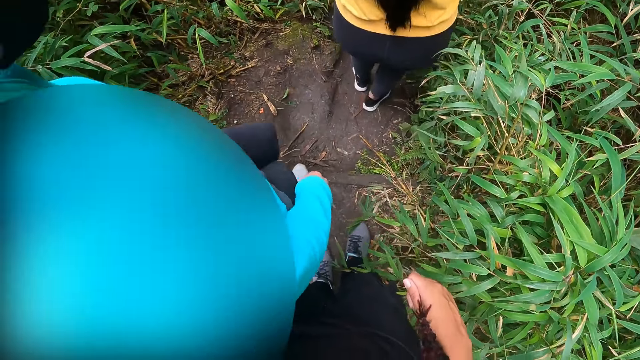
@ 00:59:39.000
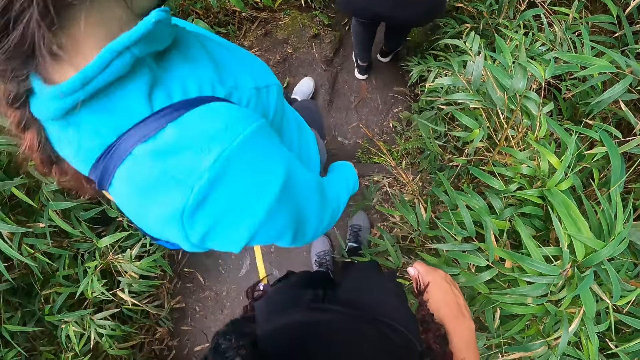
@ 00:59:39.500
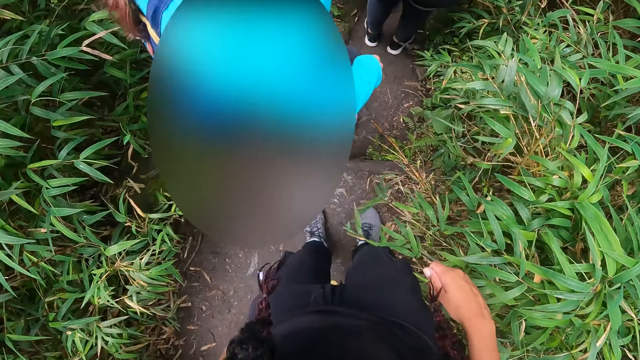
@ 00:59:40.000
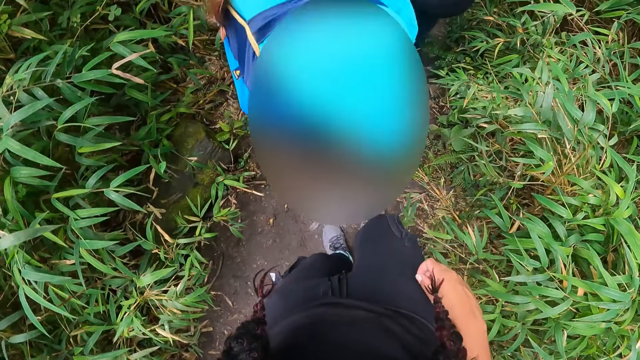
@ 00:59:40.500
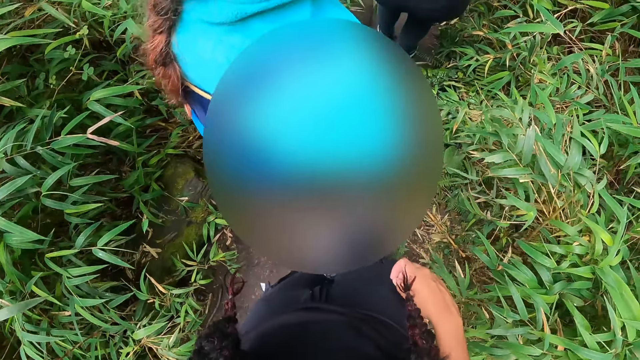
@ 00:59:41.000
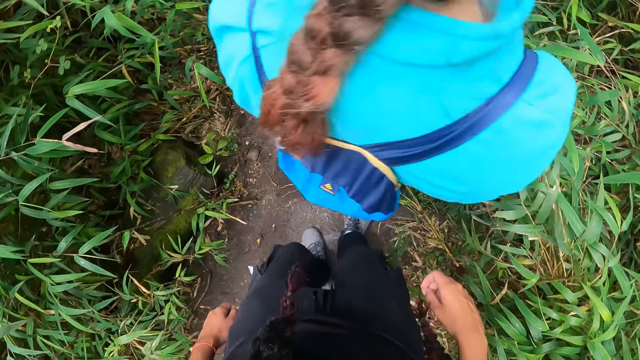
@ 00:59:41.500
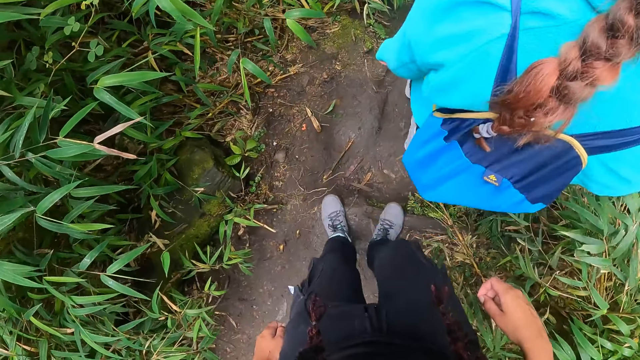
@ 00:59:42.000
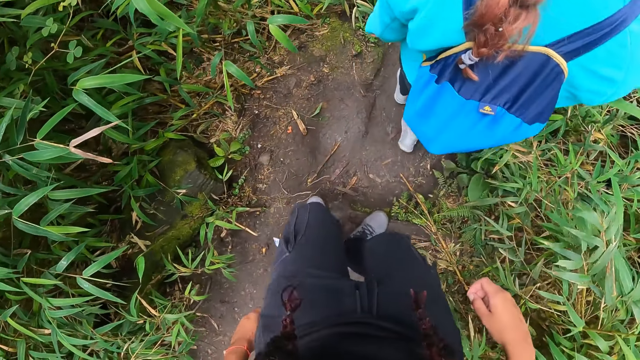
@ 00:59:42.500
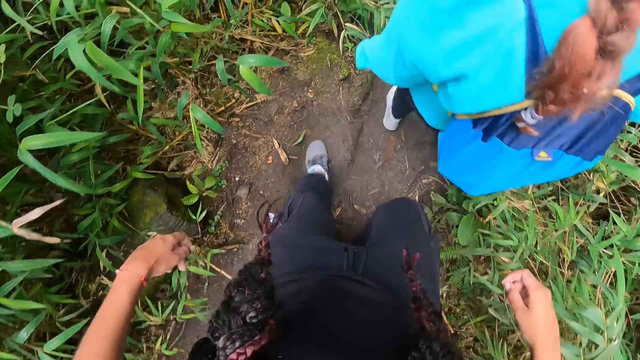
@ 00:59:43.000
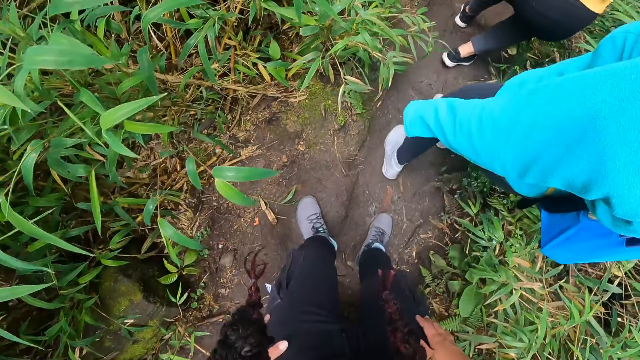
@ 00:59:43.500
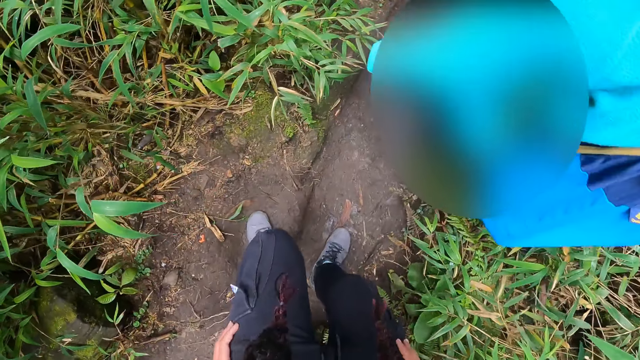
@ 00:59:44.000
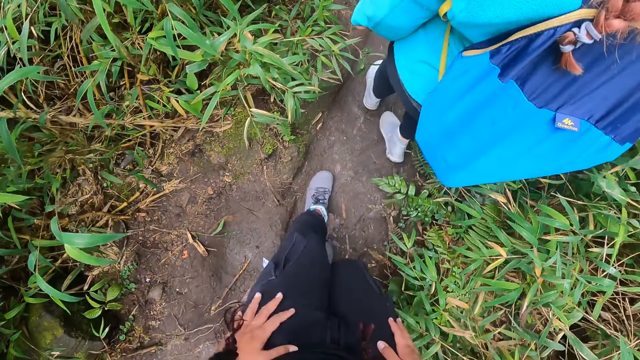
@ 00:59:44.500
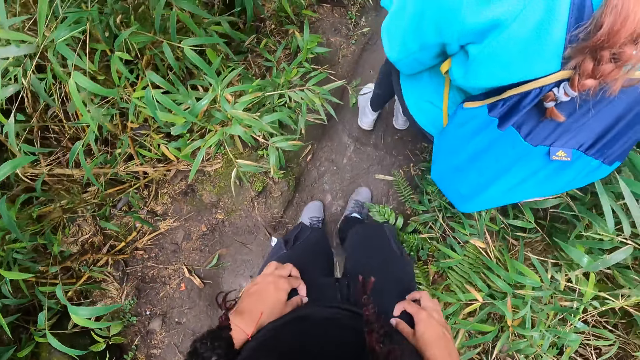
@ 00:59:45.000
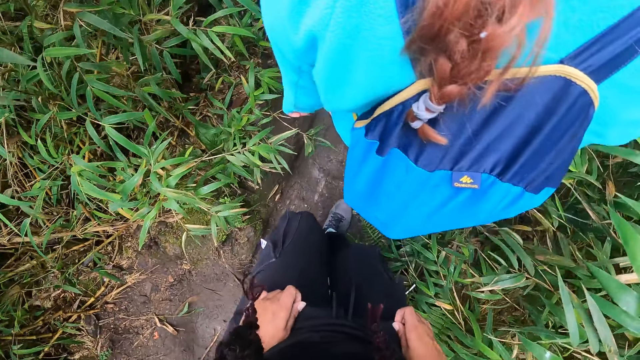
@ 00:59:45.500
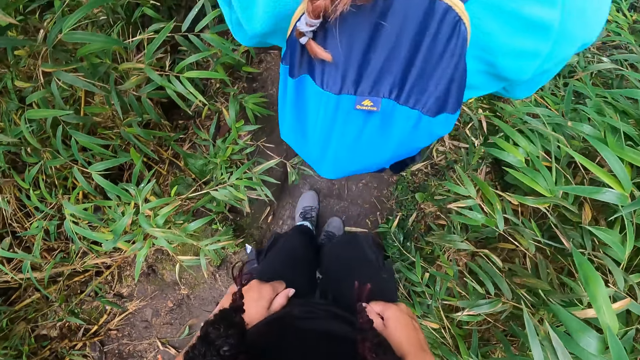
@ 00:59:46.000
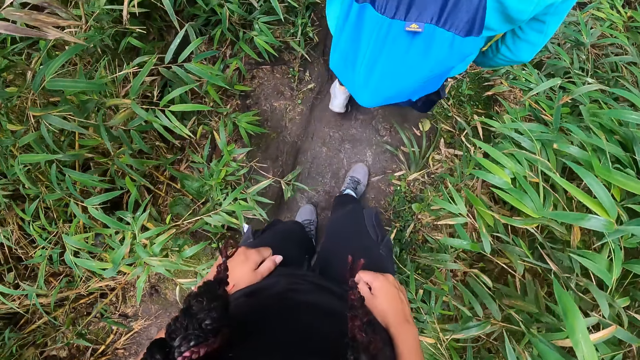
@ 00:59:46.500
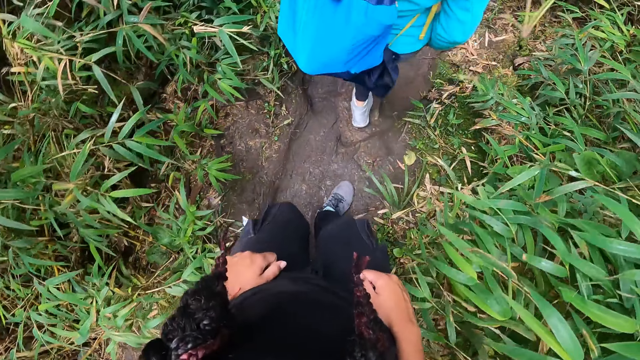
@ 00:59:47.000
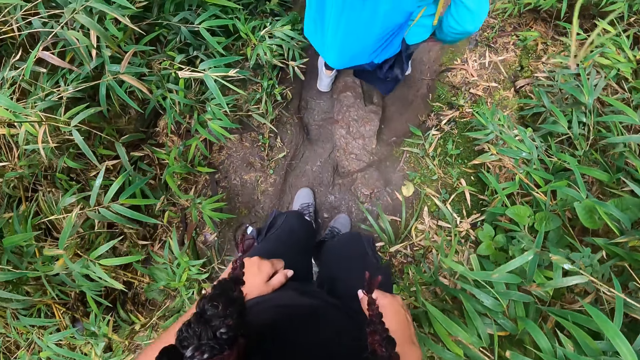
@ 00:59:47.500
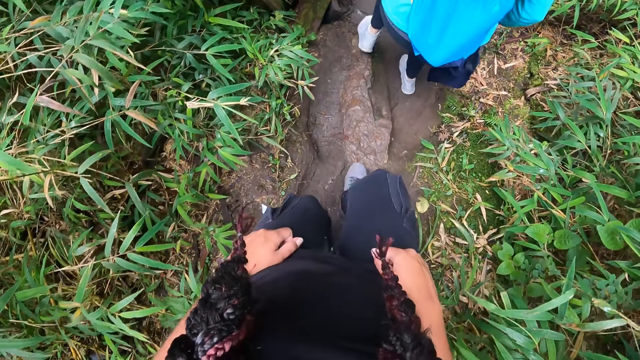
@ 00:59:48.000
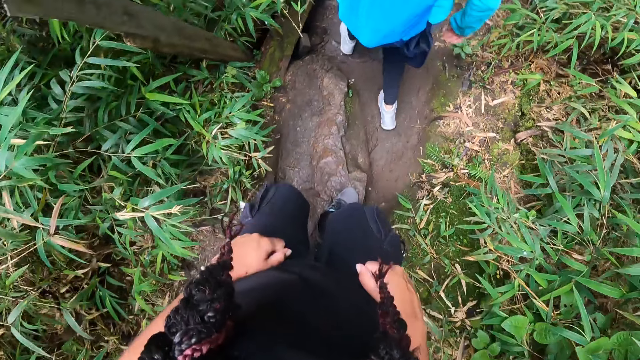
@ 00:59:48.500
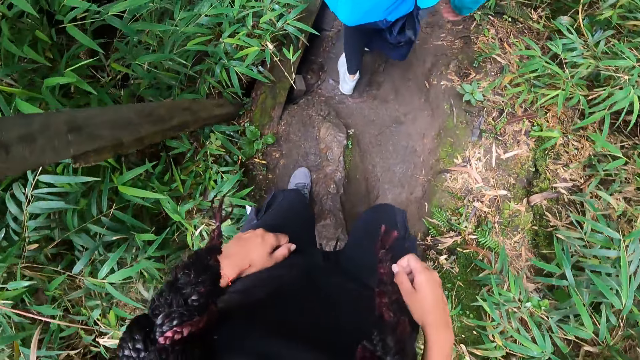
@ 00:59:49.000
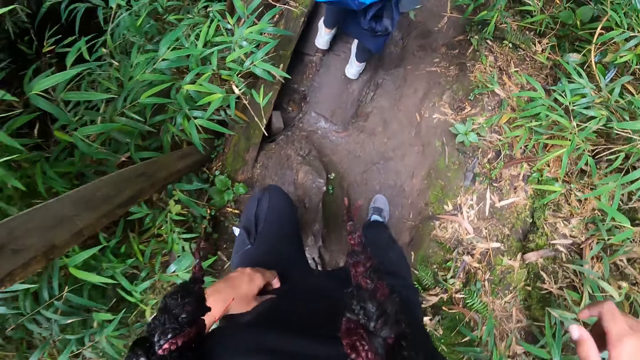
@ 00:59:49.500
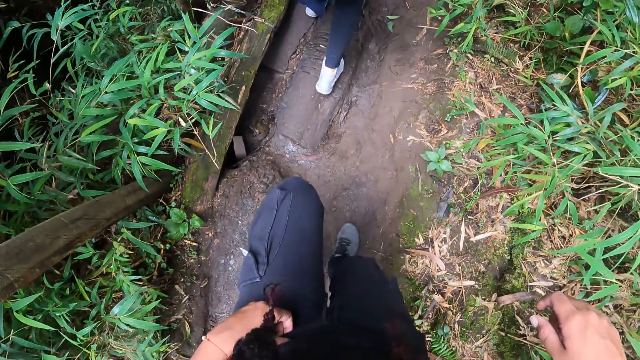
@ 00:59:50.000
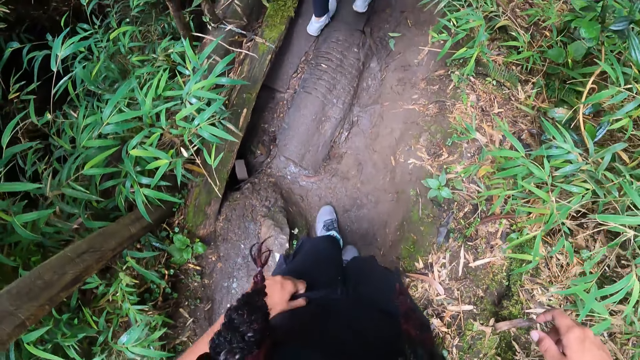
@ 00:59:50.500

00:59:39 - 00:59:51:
The camera wearer stands on the path. She walks on the pathway. She touches her cloth with both hands. She walks on the pathway.

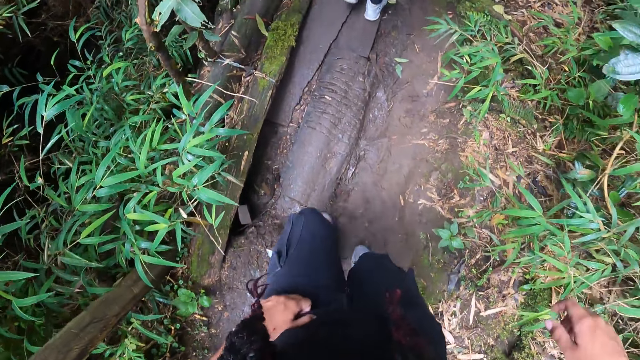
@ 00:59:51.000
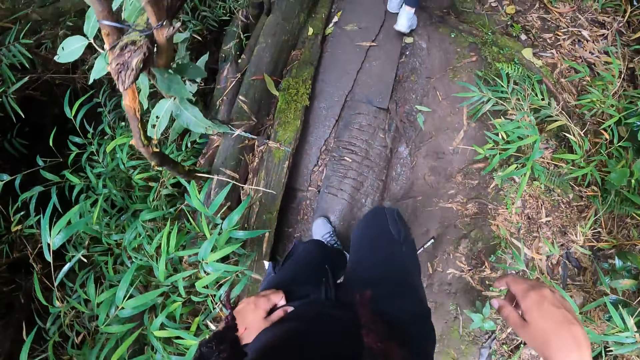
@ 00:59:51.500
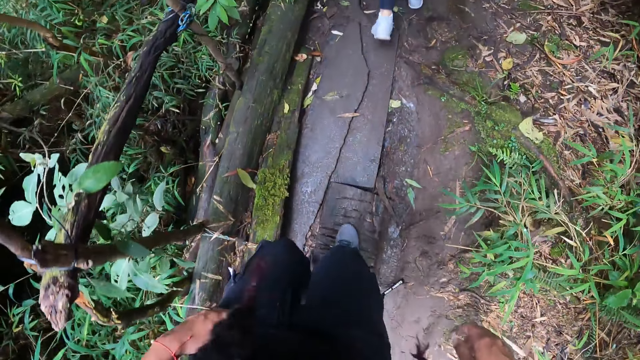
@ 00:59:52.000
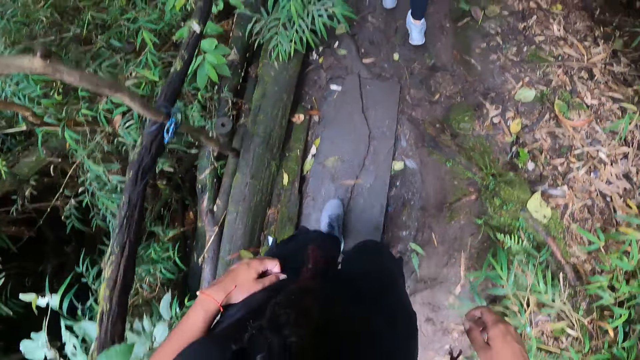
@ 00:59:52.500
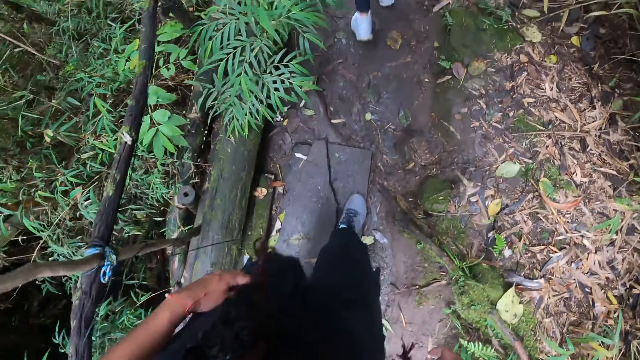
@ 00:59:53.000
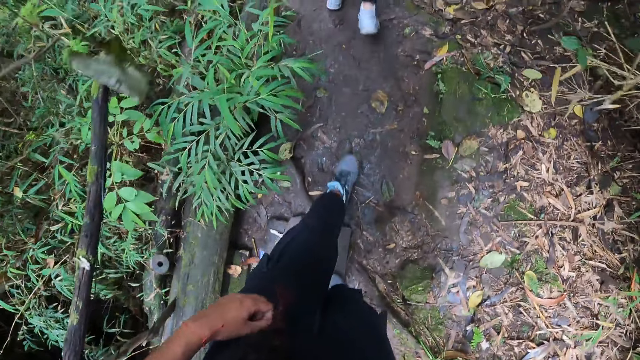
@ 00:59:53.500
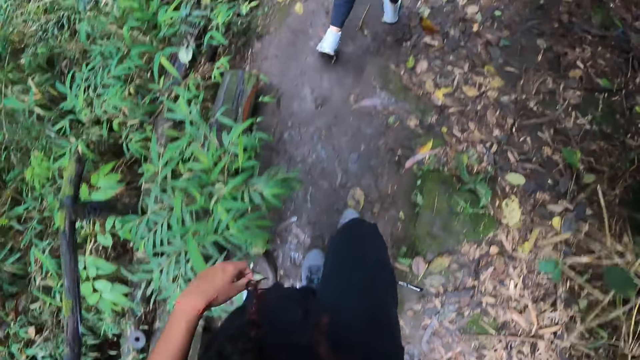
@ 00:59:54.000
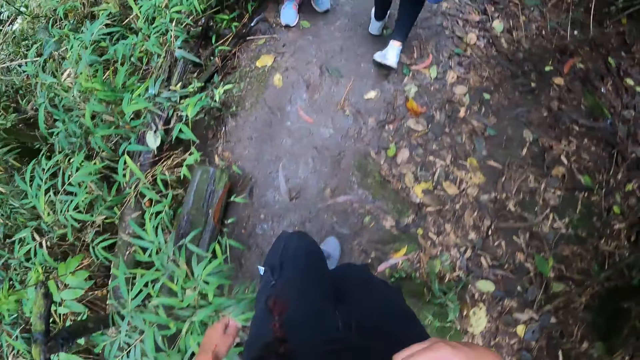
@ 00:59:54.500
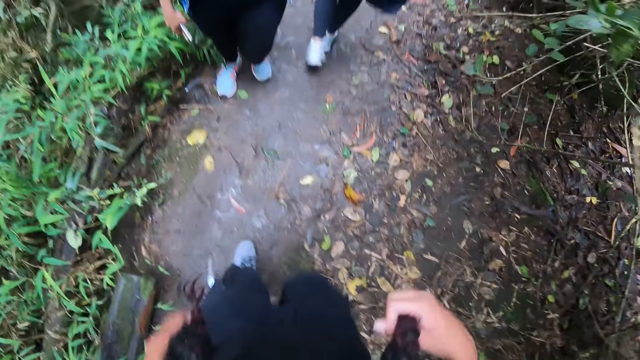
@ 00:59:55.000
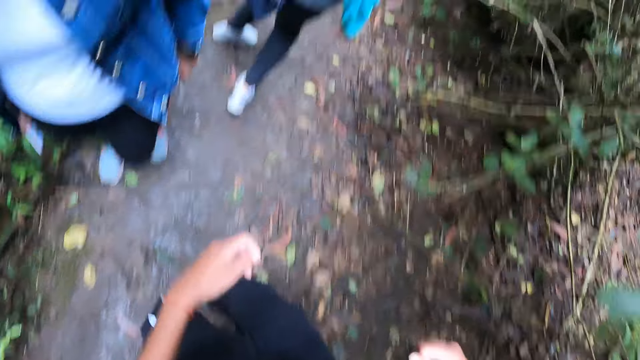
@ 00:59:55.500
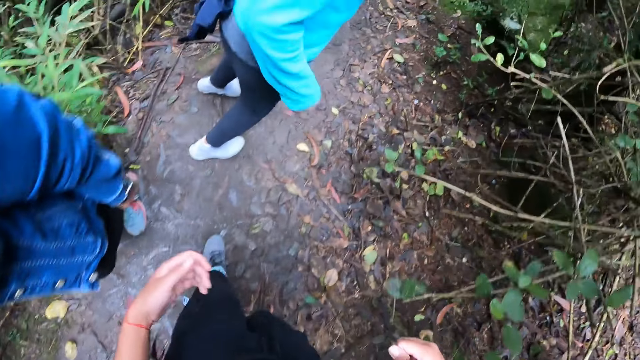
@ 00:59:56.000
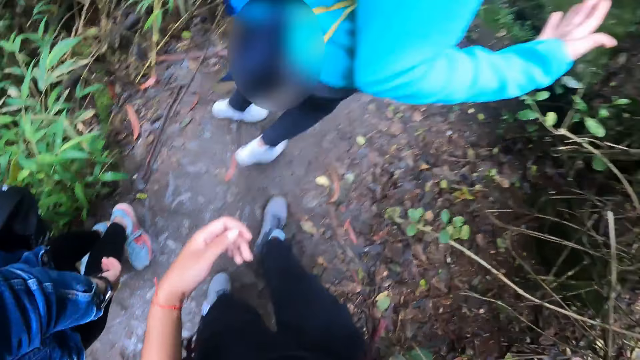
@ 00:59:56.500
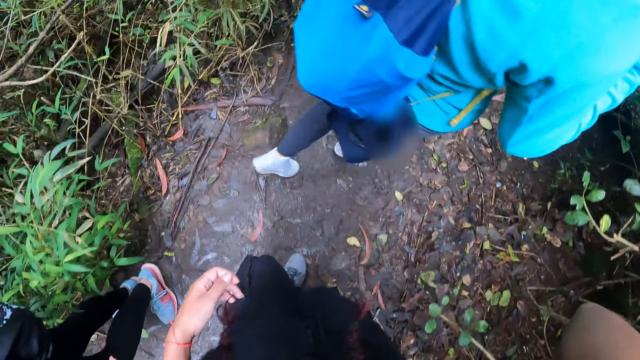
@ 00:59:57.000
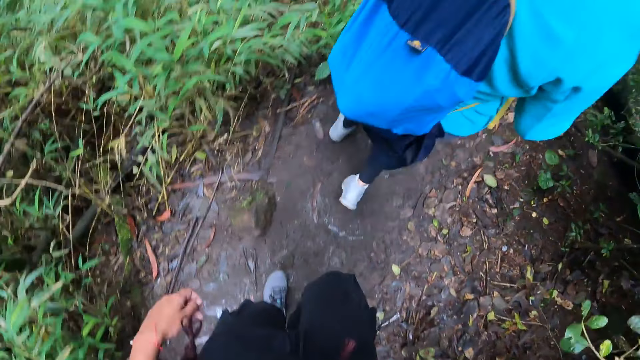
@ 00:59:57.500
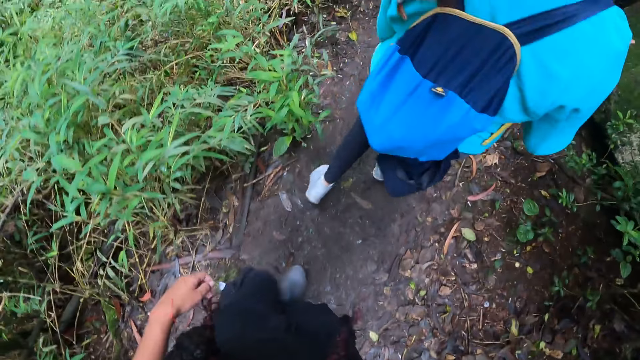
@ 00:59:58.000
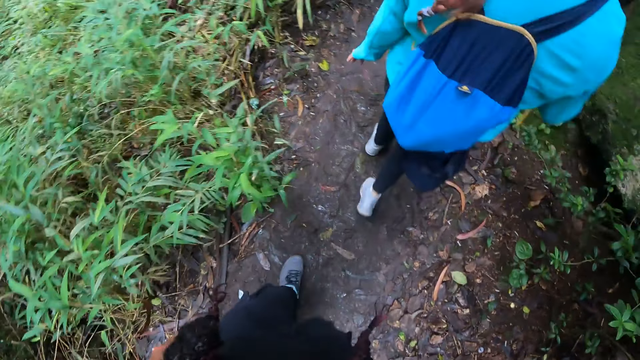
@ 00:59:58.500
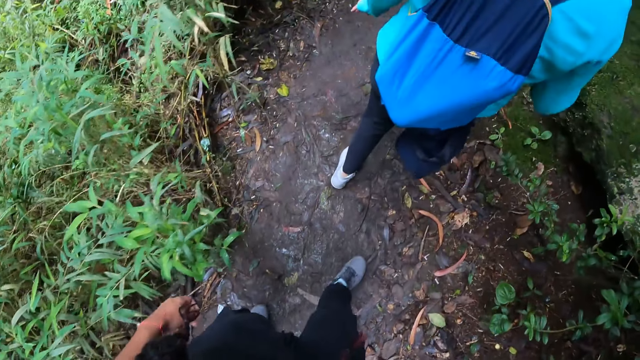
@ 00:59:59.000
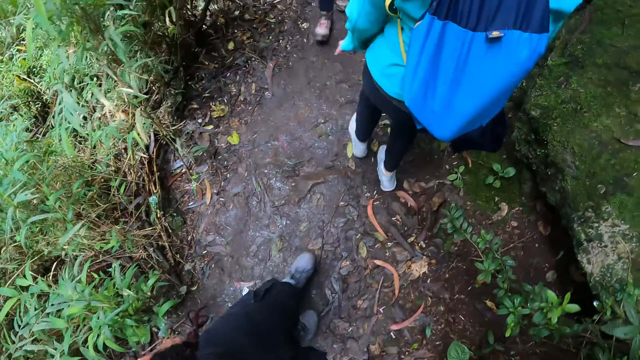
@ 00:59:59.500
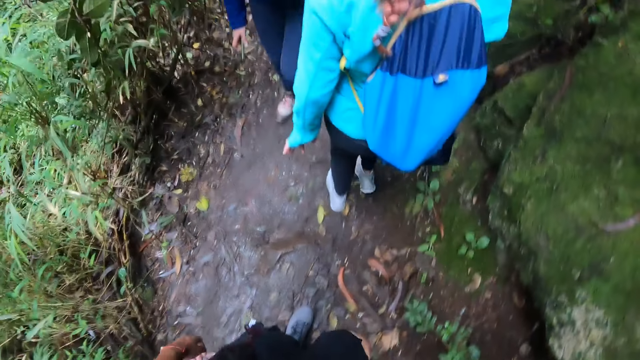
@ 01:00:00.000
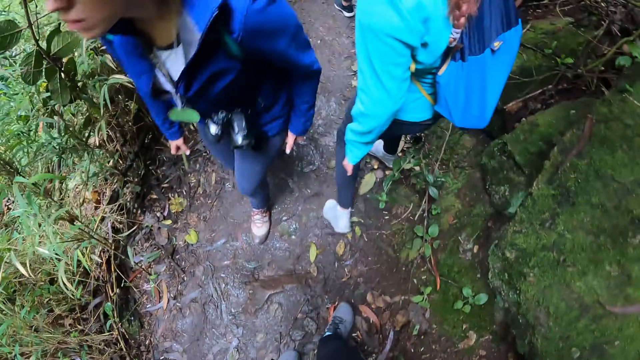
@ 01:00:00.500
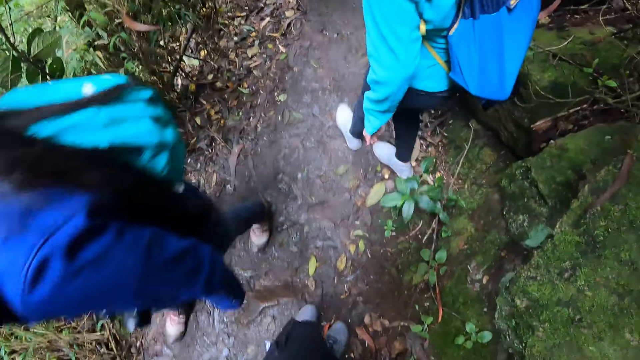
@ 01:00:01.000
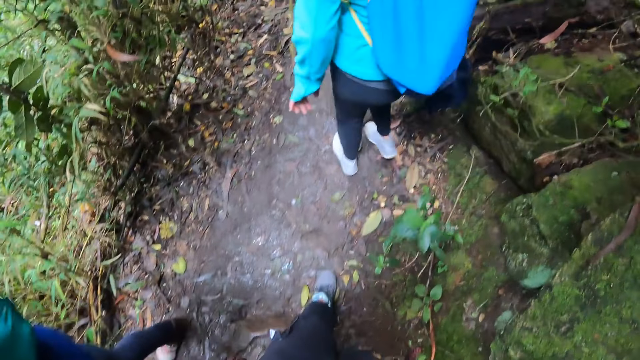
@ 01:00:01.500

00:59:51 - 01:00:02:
The camera wearer holds her hair with her right hand. She adjusts the camera on her head with her right hand. She touches her head with a hand. She walks on the pathway.
